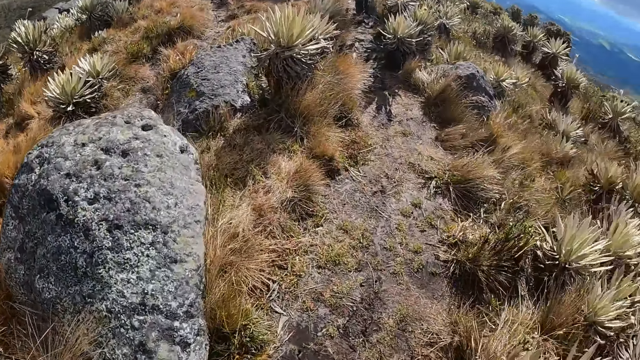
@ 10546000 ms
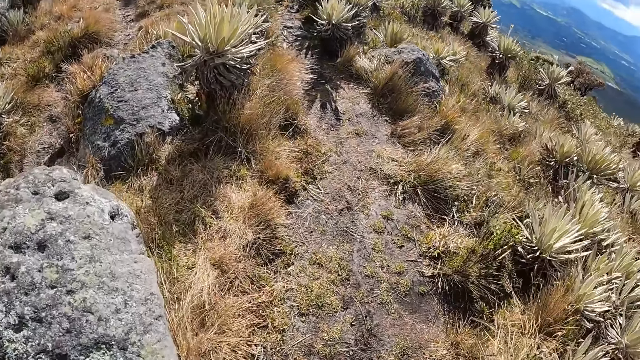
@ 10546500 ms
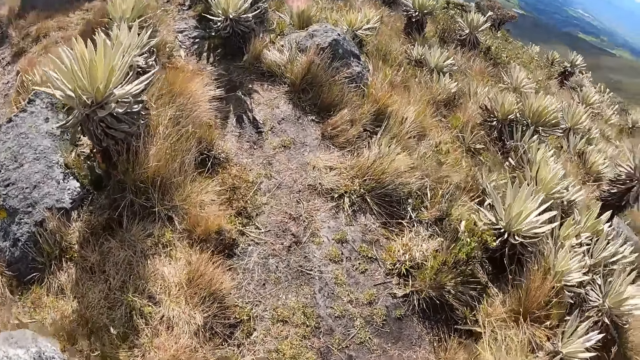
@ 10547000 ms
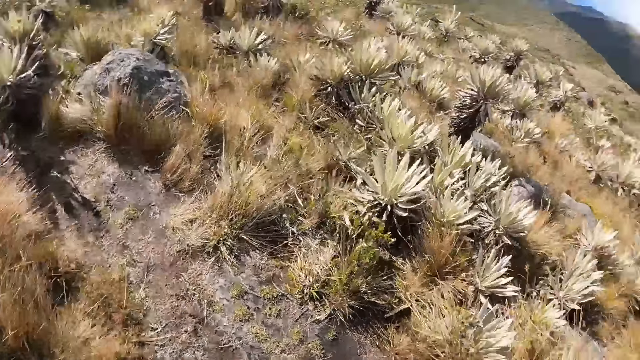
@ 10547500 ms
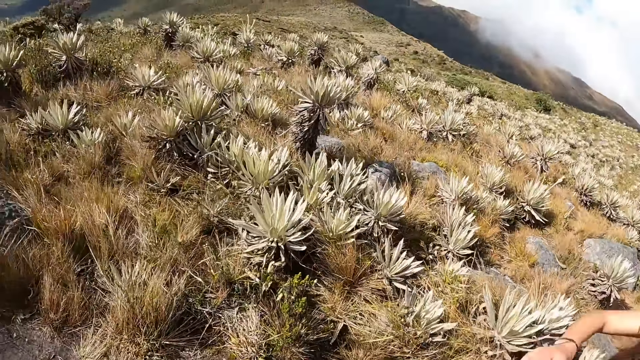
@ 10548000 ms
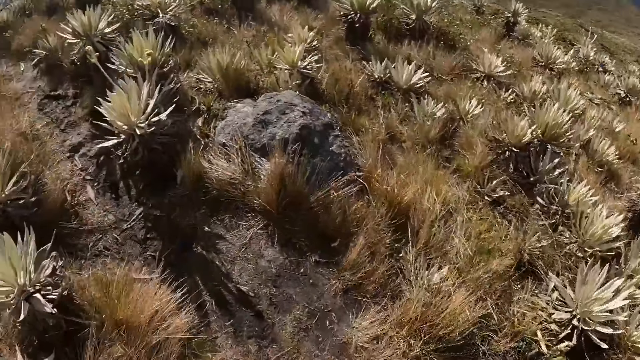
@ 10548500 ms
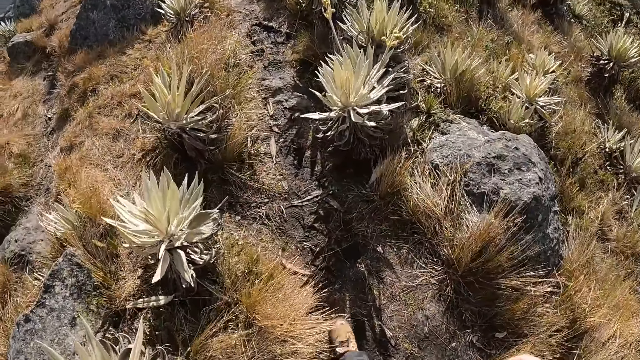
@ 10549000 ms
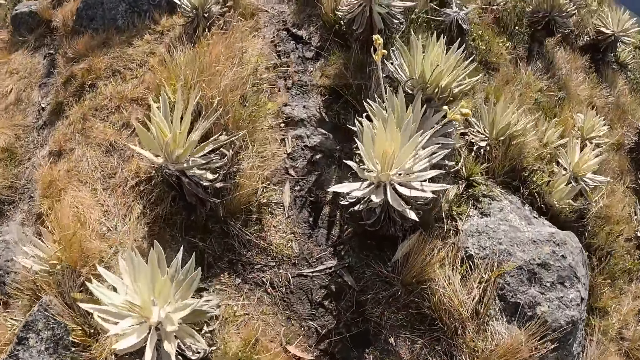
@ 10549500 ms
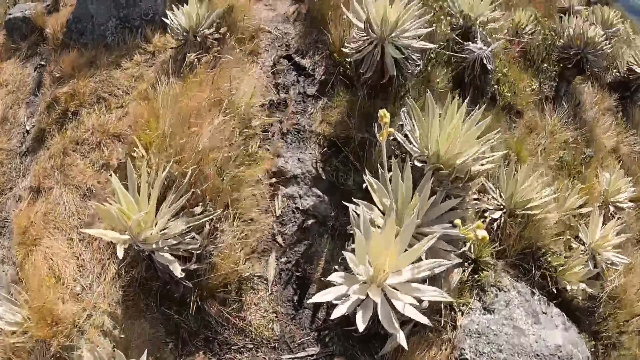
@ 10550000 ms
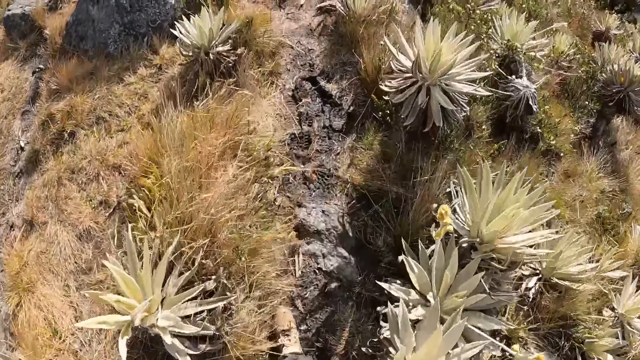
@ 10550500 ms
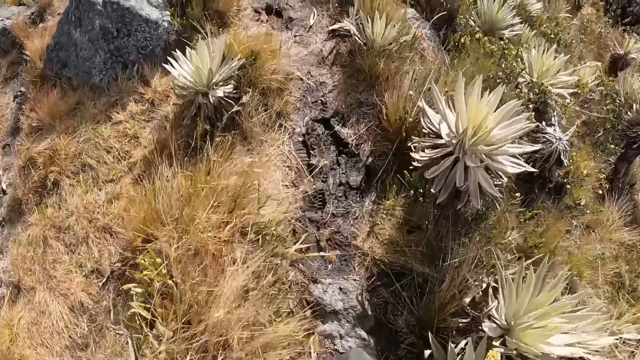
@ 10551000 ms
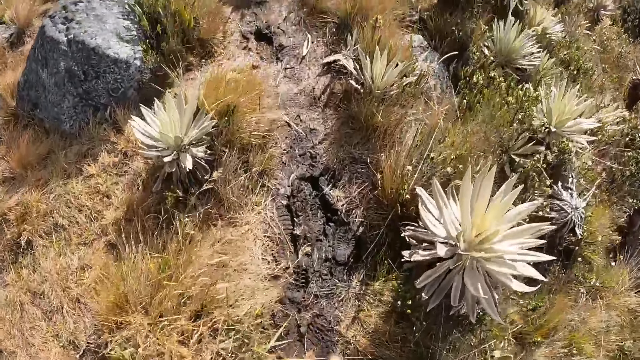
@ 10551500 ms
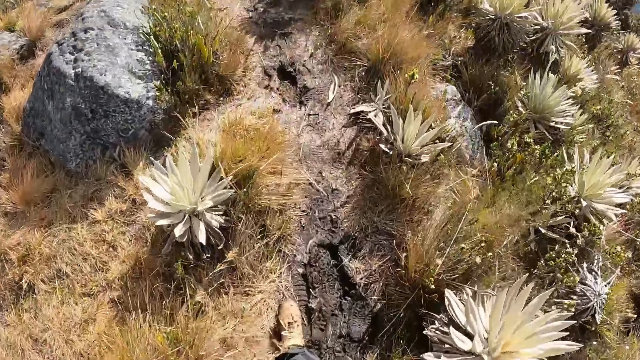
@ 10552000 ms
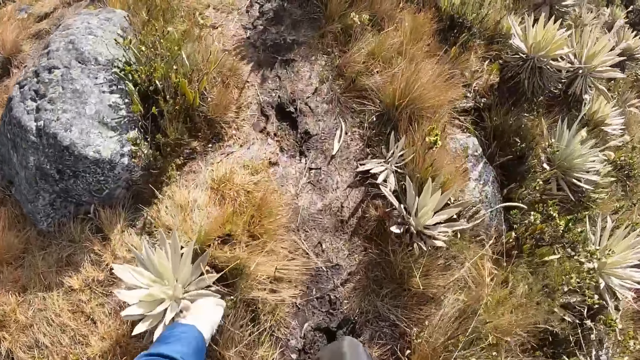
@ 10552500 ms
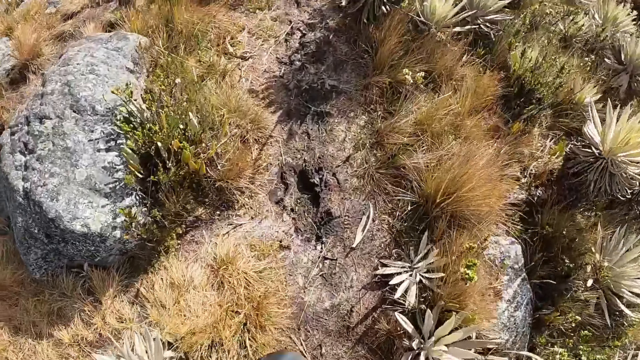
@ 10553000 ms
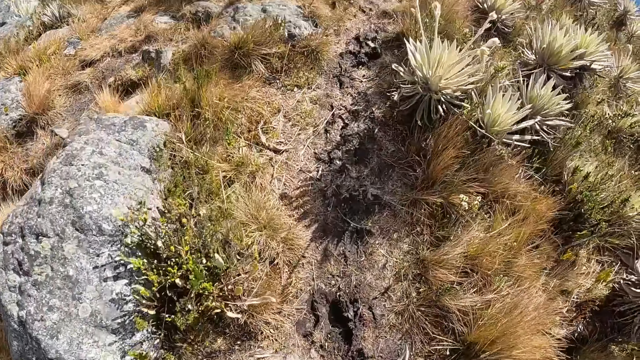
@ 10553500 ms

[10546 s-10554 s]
The camera wearer looks around the vegetation and walks through the vegetation.

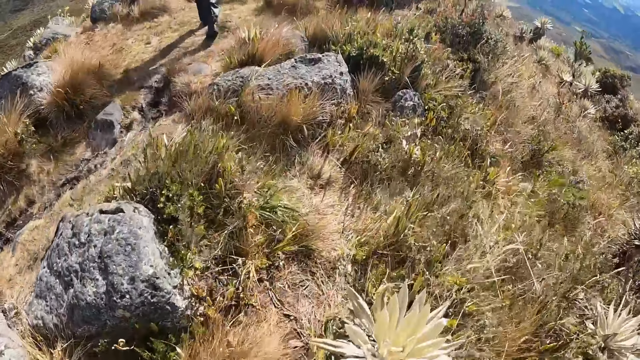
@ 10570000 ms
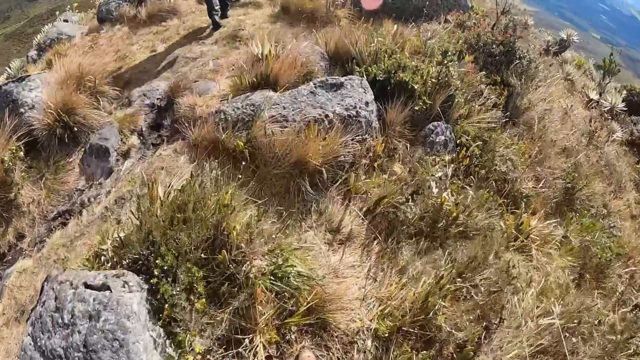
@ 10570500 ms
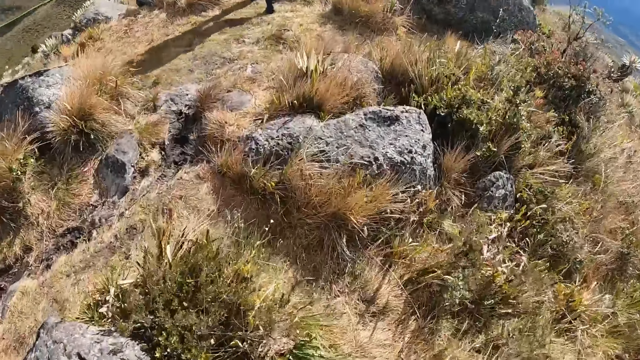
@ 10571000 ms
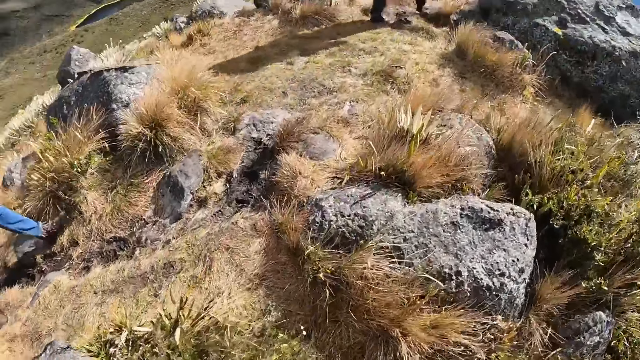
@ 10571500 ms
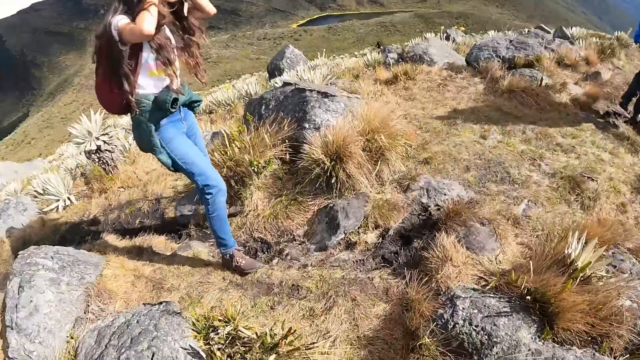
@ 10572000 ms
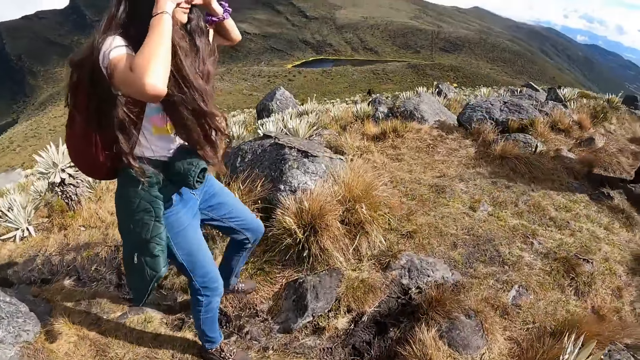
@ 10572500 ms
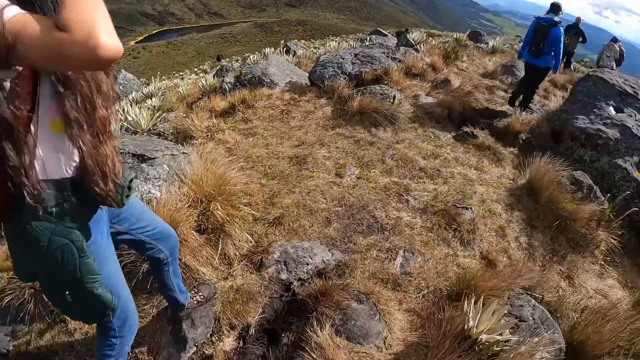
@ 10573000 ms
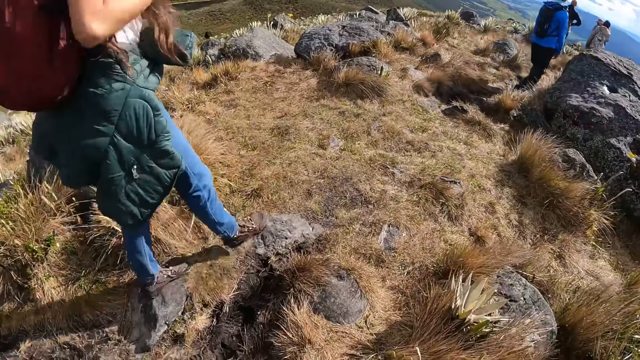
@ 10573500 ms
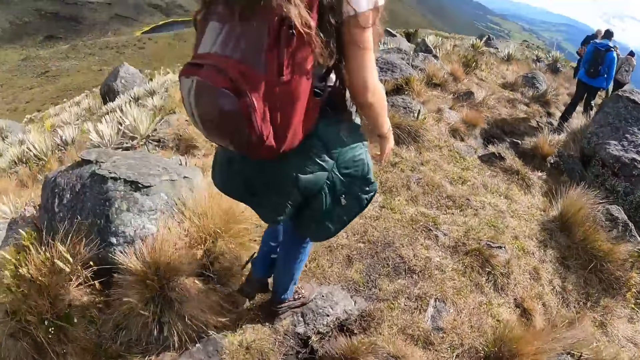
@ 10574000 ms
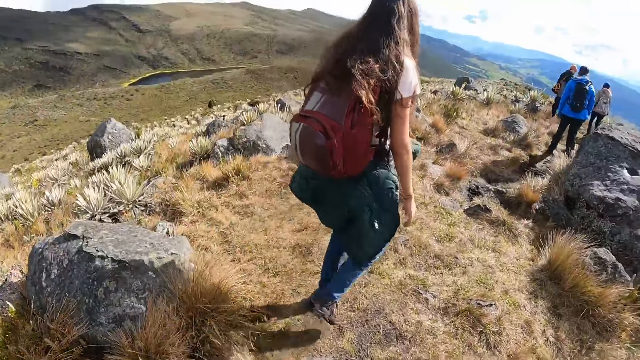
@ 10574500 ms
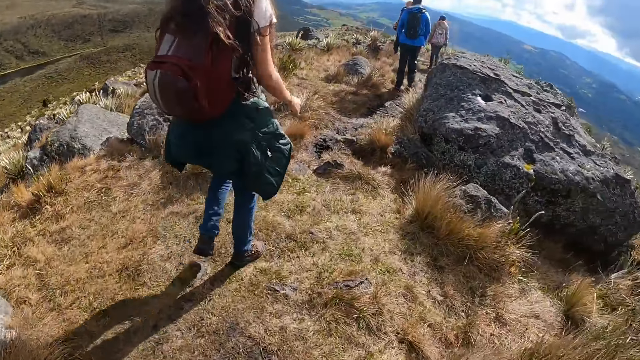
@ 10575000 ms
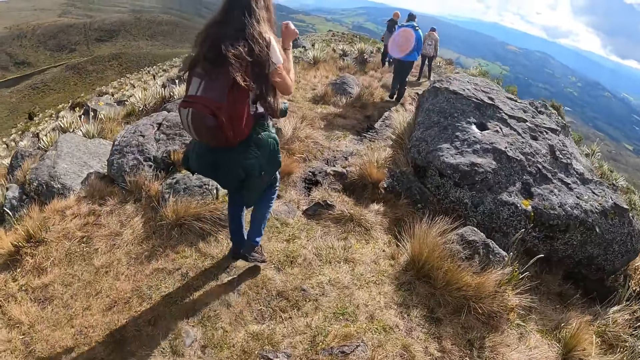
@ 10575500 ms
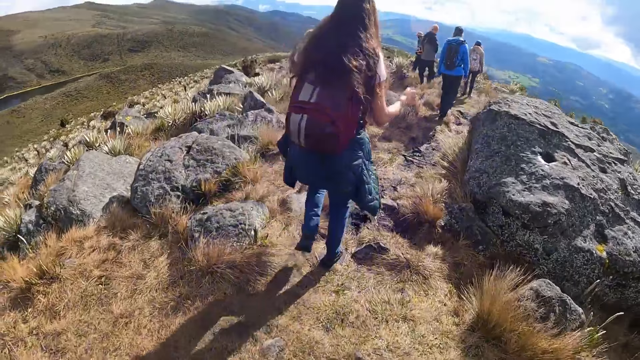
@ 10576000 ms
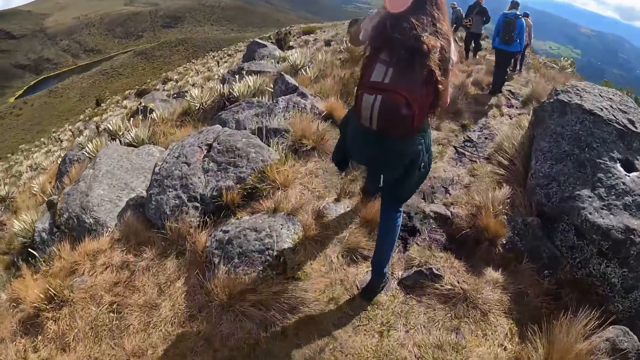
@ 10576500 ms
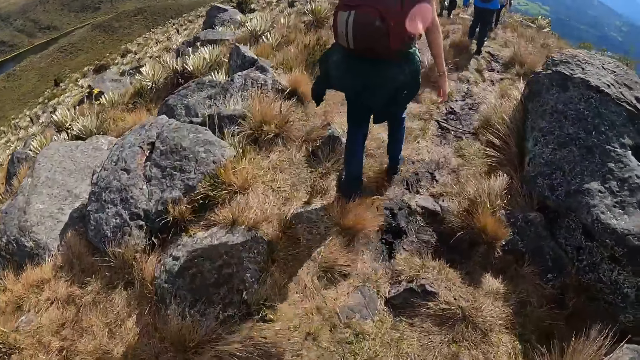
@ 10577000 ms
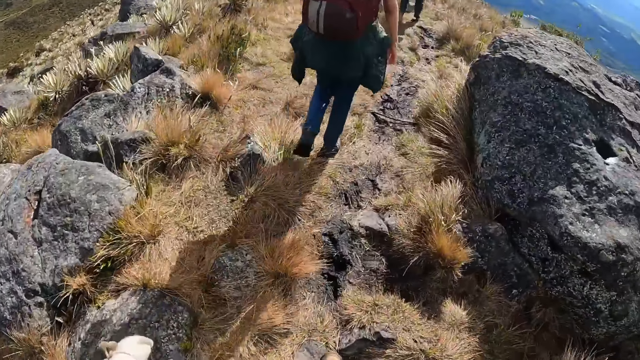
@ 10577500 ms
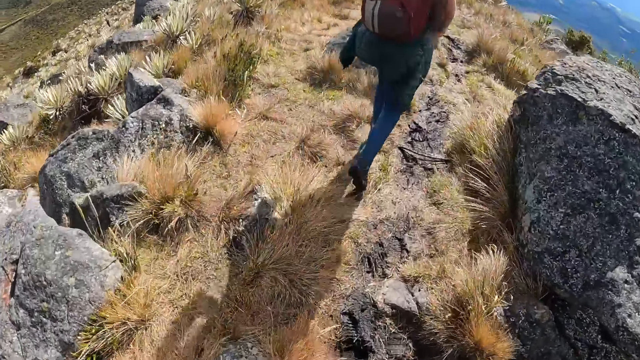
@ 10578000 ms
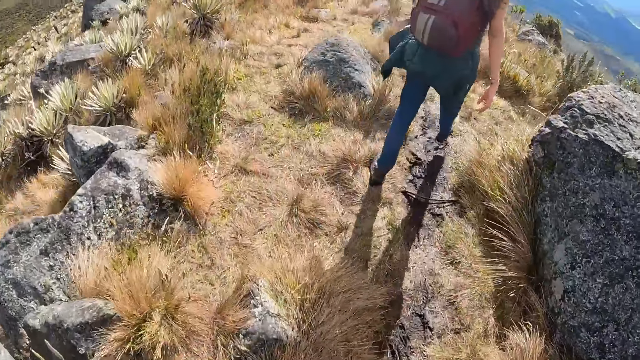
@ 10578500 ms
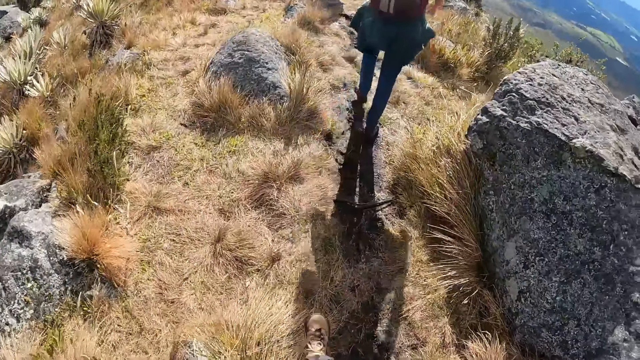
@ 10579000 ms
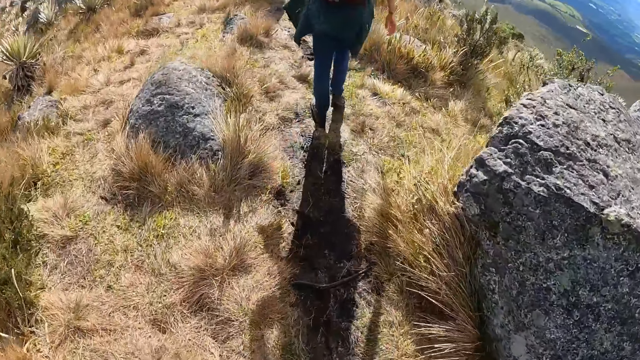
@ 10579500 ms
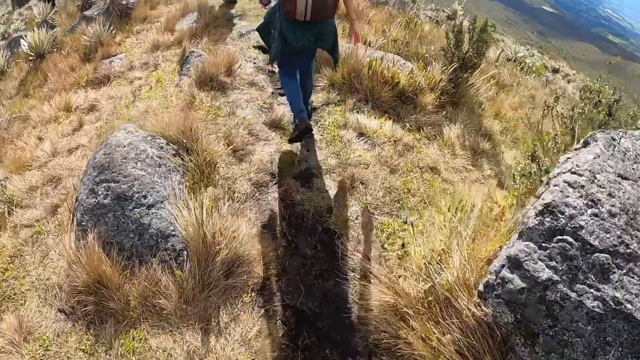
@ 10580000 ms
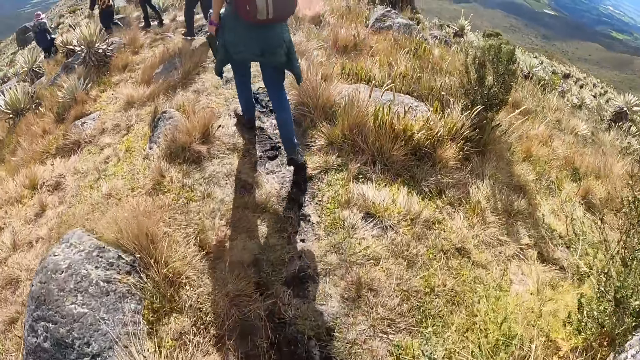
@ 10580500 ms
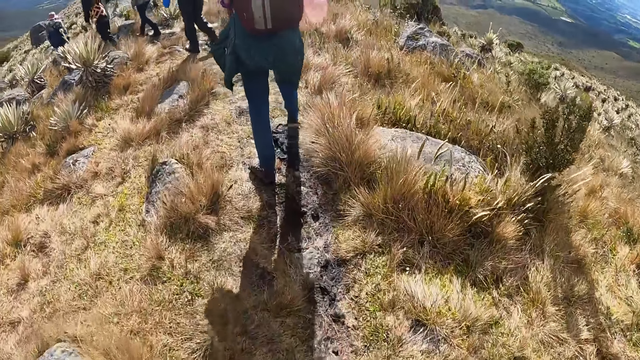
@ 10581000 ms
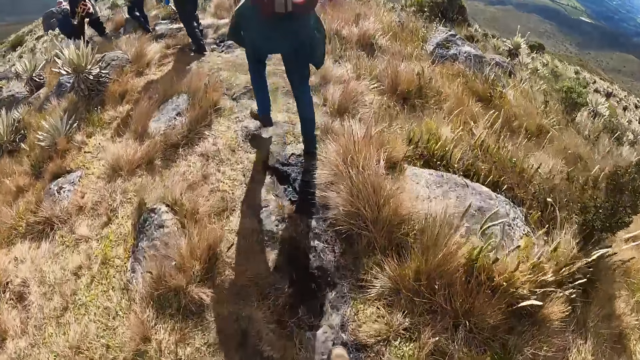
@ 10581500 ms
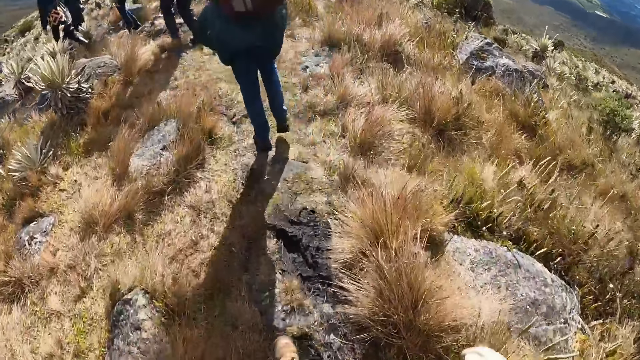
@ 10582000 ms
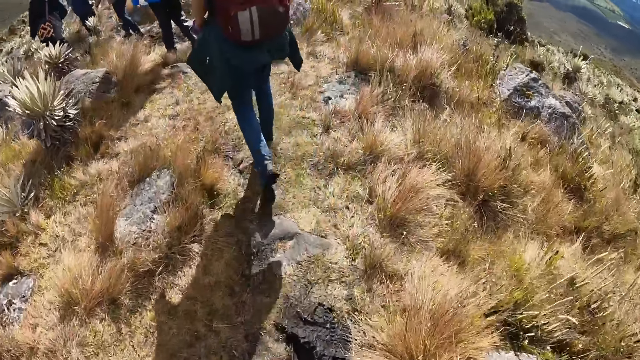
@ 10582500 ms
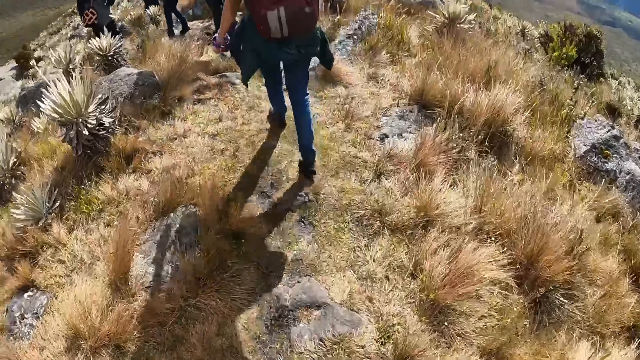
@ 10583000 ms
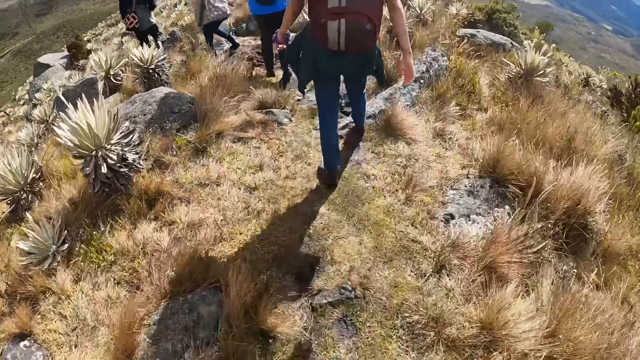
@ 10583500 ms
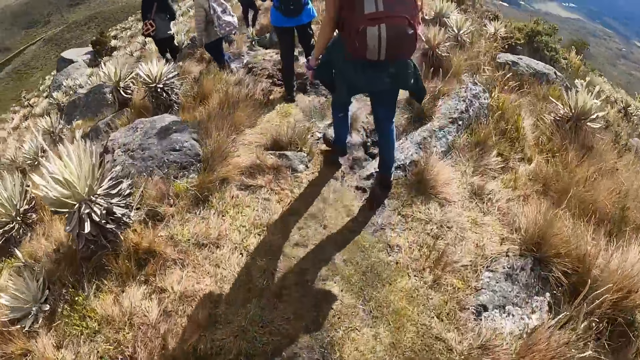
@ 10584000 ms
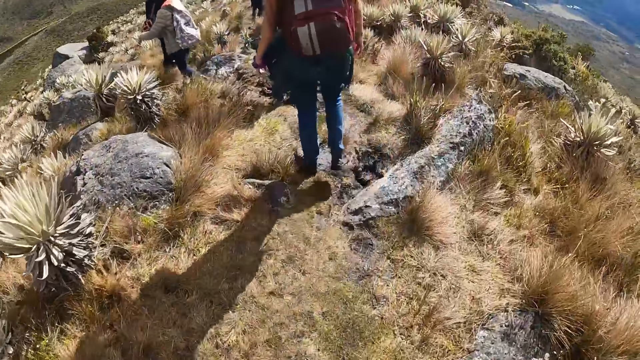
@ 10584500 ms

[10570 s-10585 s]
The woman adjusts her hair with both hands. The woman interacts with the camera wearer. The woman adjusts her hair with her left hand.
